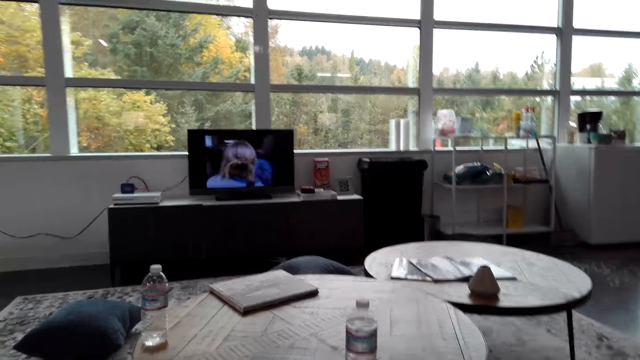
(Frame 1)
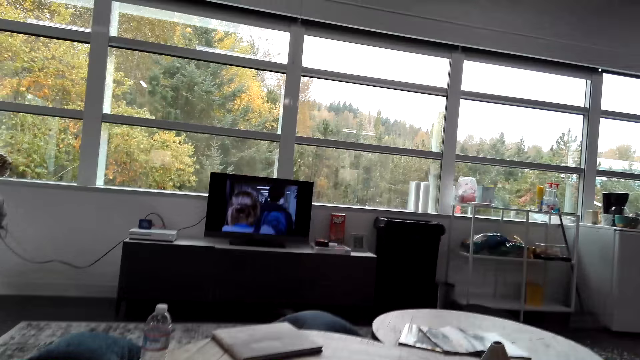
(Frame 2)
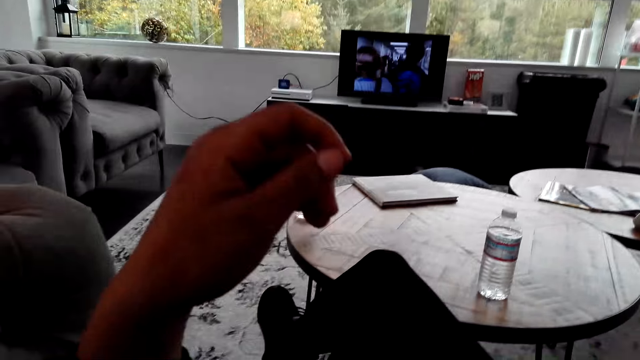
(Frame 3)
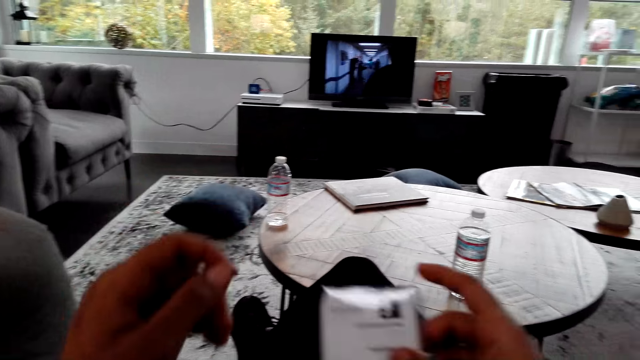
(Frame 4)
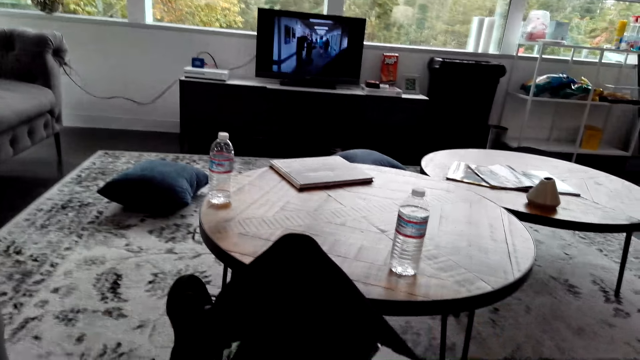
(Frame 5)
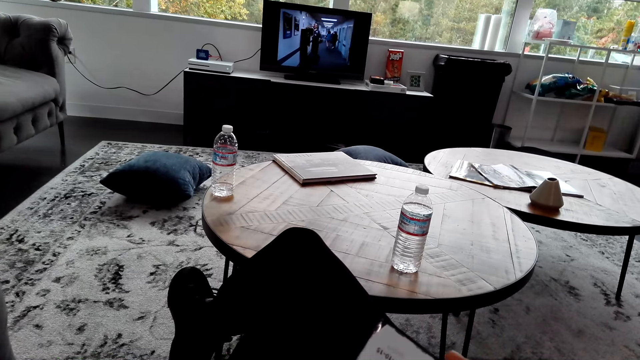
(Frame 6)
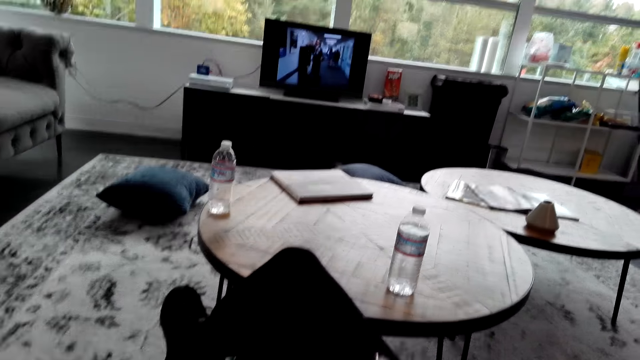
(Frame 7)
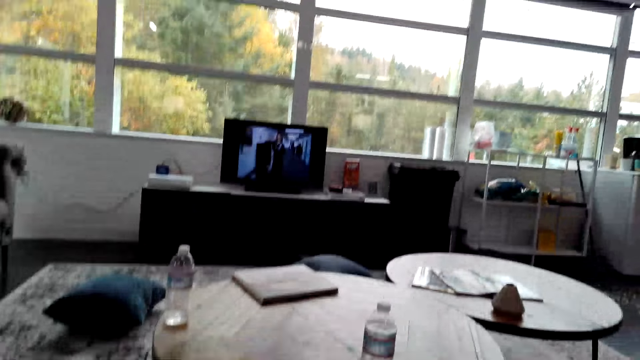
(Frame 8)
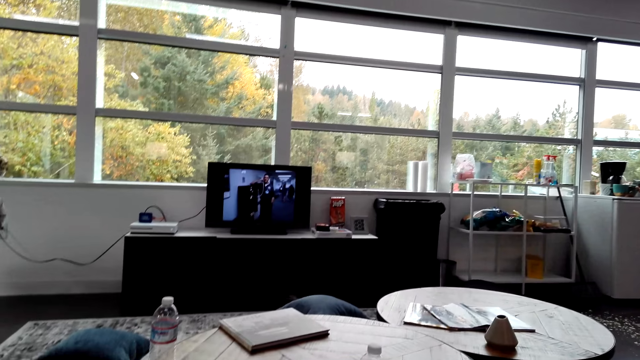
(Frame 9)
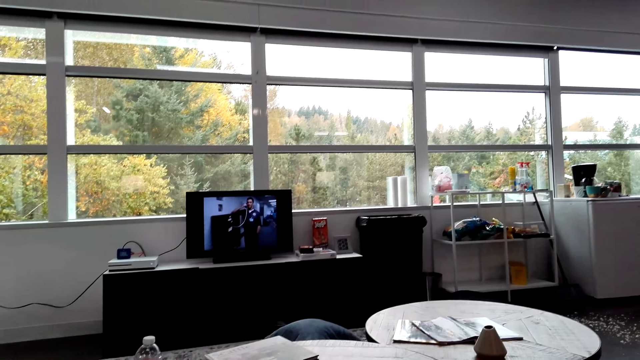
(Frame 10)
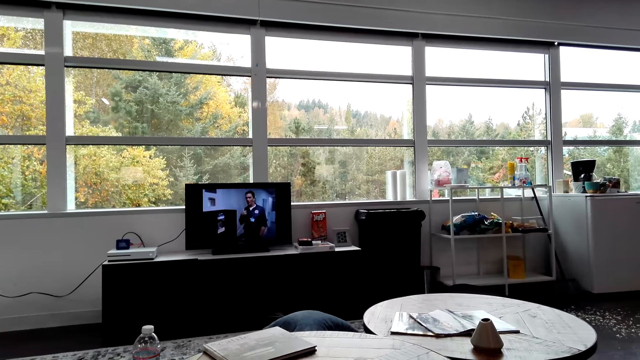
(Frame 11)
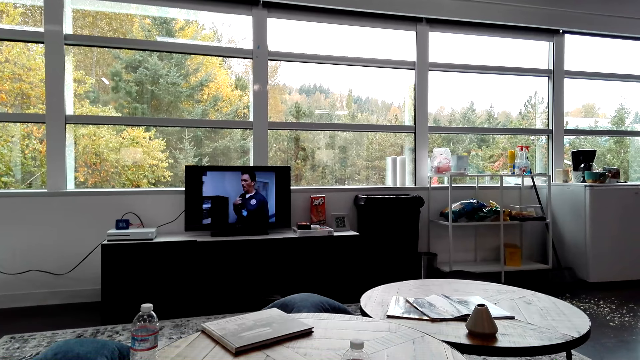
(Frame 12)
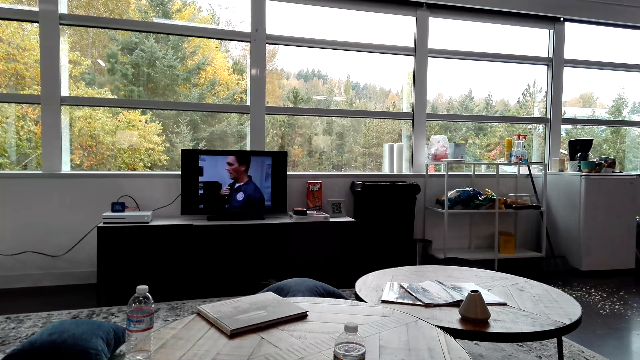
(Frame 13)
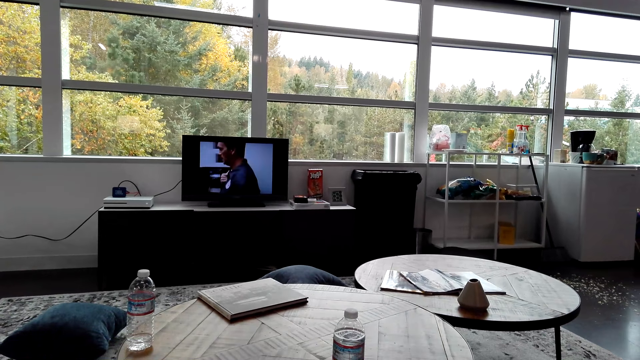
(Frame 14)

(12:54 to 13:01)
The camera wearer touches a phone.

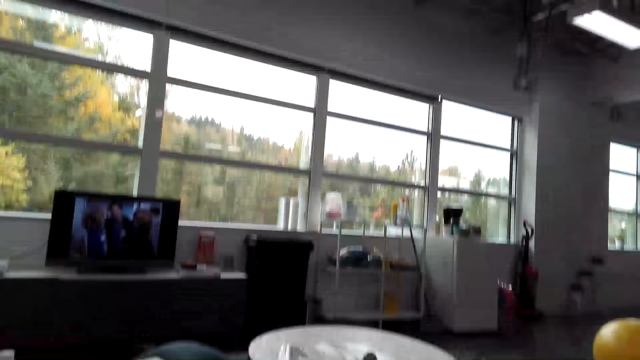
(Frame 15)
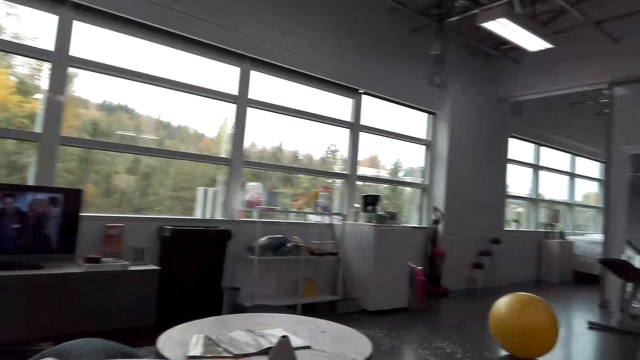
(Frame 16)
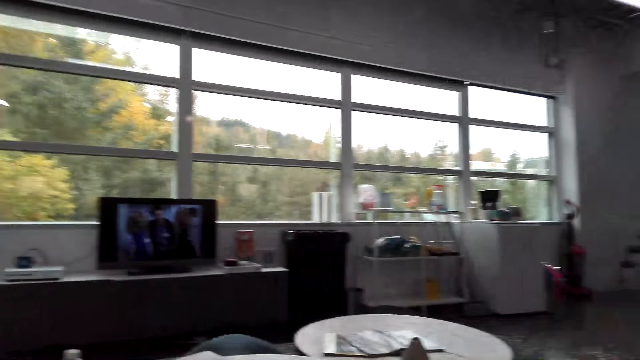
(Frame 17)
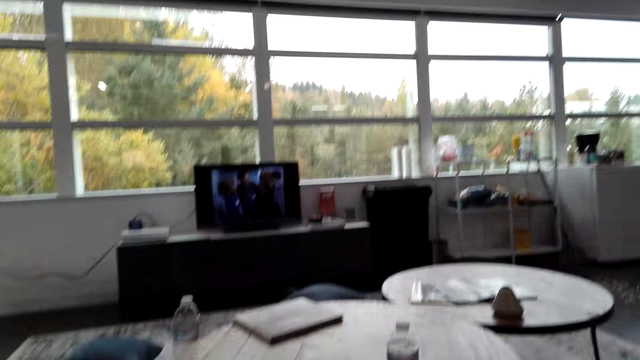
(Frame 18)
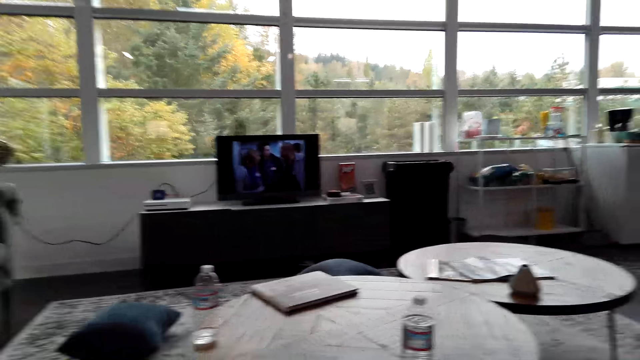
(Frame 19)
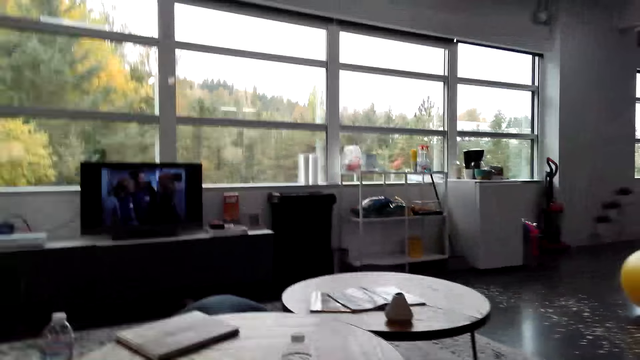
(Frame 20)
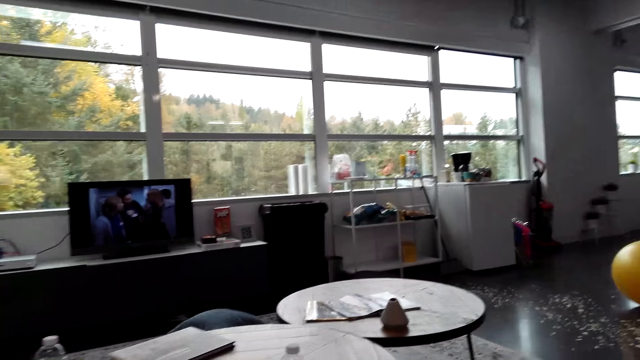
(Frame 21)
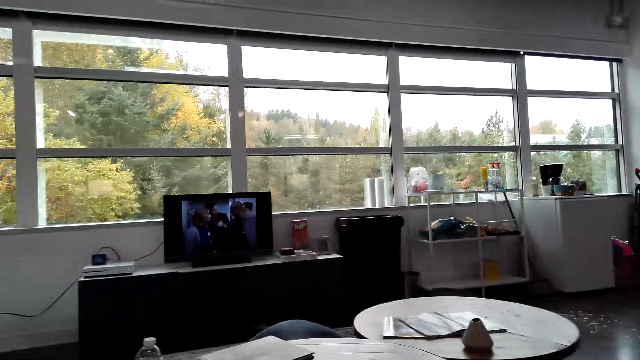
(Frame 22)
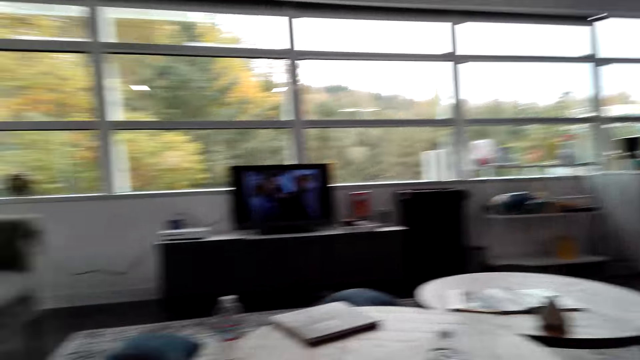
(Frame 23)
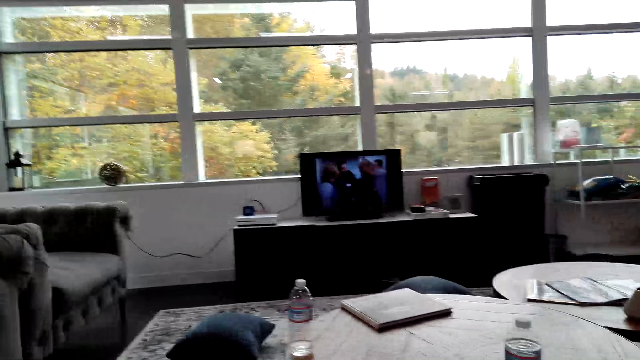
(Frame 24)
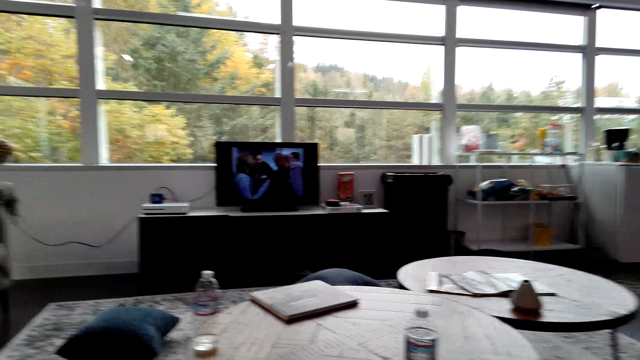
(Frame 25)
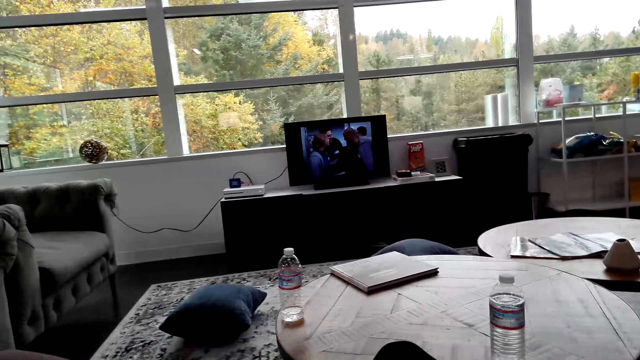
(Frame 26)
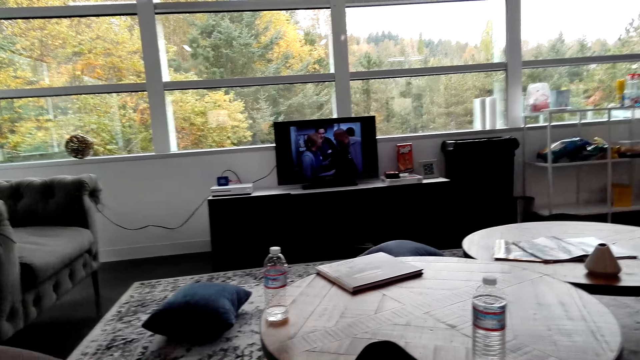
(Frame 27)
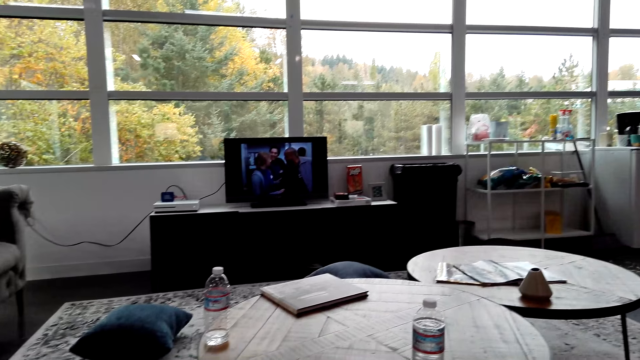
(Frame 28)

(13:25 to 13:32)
The camera wearer watches the background.

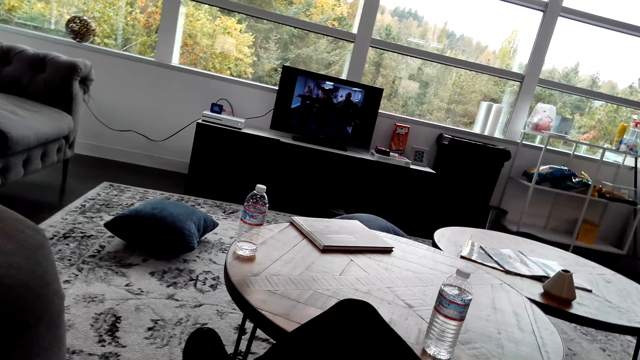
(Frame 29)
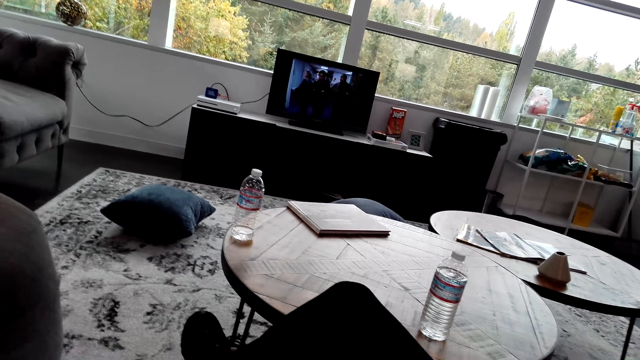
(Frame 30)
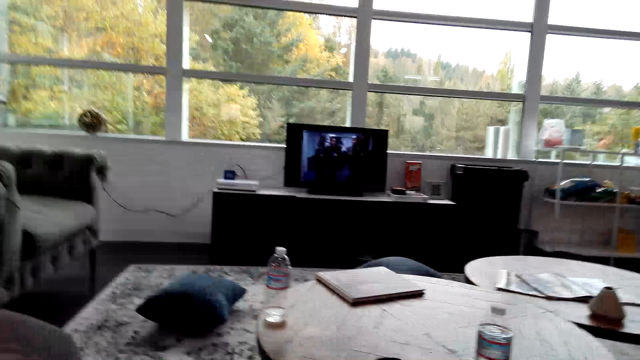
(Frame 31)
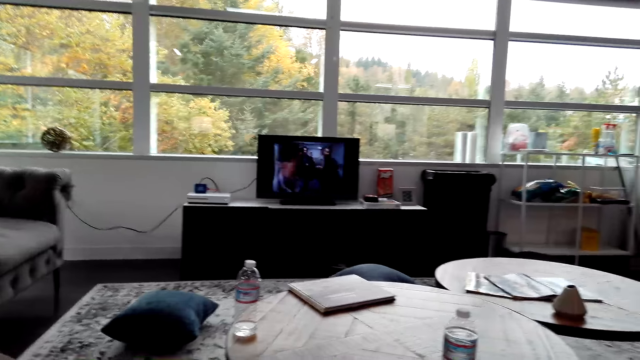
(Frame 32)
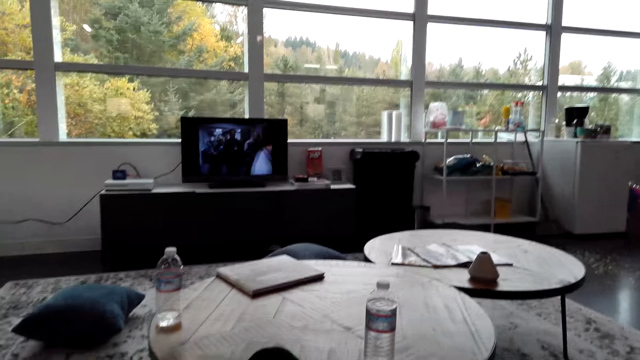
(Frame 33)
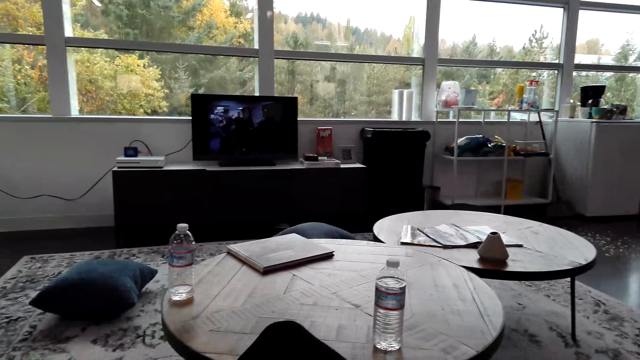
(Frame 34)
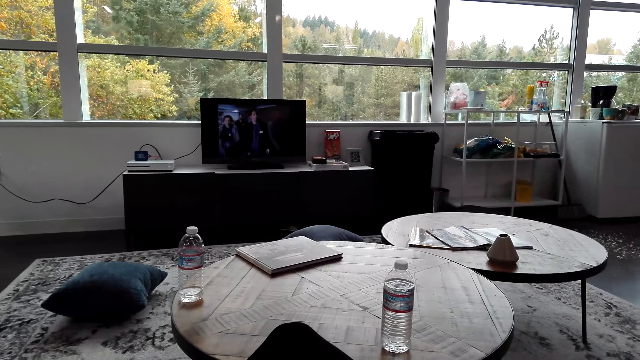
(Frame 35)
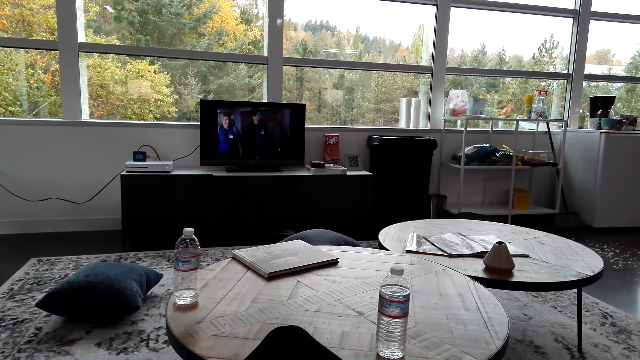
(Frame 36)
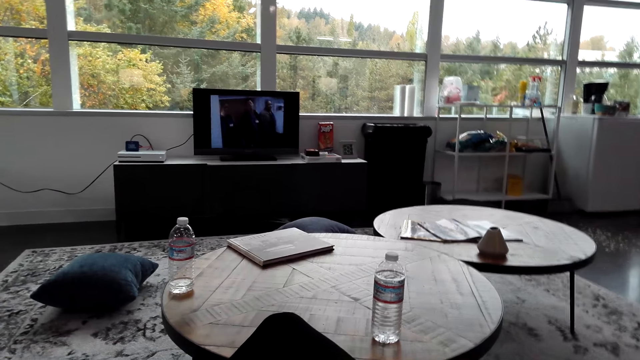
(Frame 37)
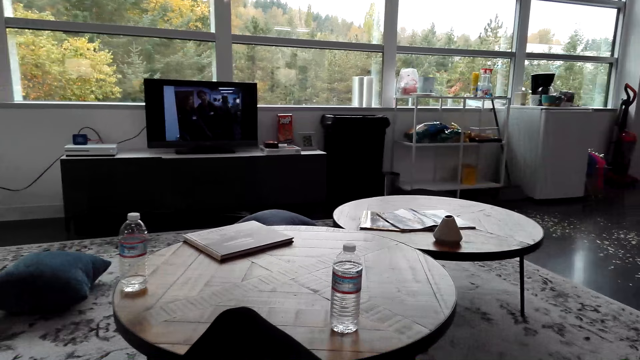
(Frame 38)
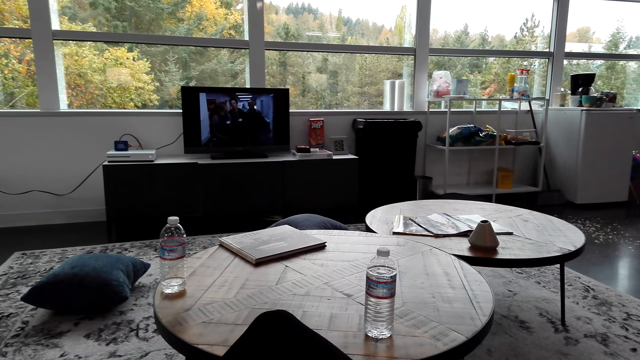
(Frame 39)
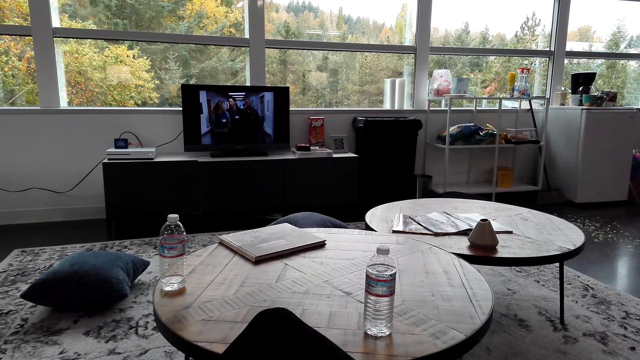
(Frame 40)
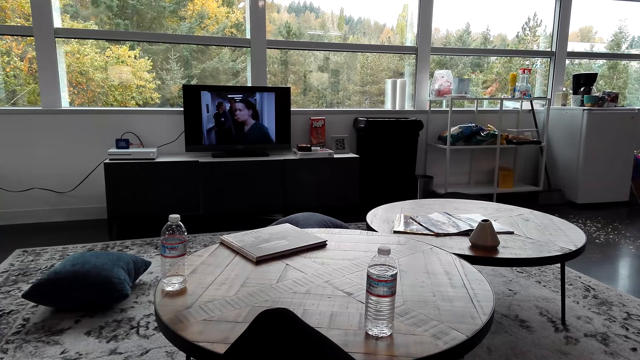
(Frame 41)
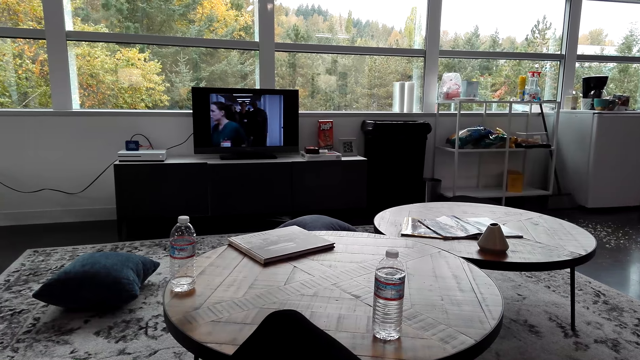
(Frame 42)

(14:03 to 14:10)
The camera wearer sits down.
